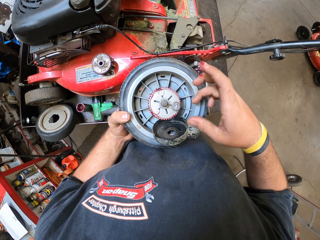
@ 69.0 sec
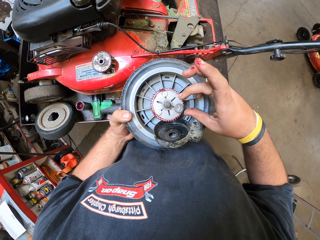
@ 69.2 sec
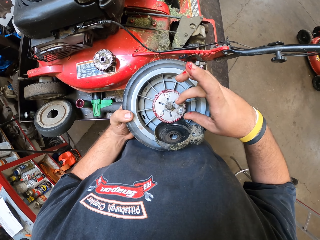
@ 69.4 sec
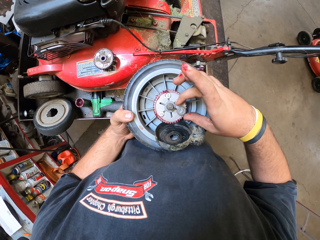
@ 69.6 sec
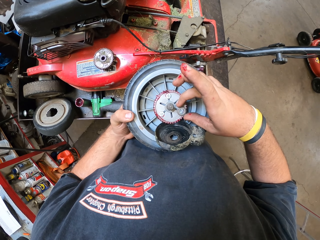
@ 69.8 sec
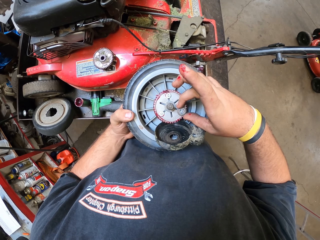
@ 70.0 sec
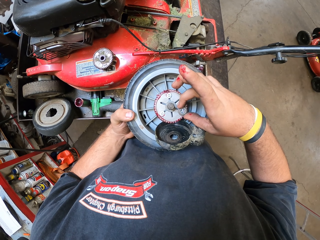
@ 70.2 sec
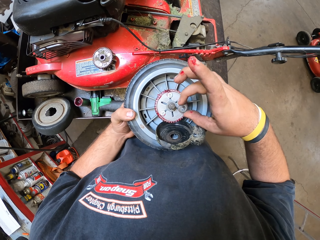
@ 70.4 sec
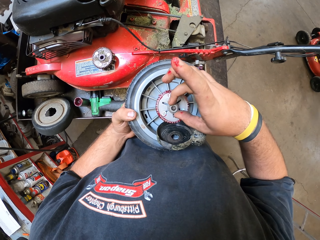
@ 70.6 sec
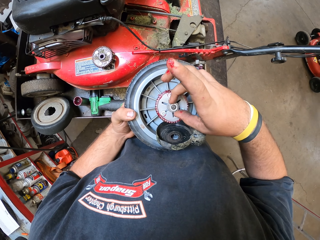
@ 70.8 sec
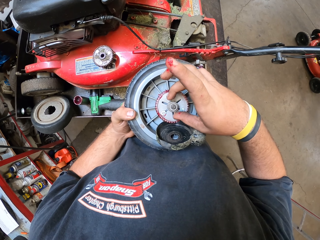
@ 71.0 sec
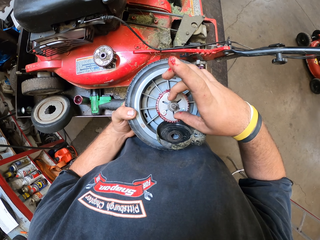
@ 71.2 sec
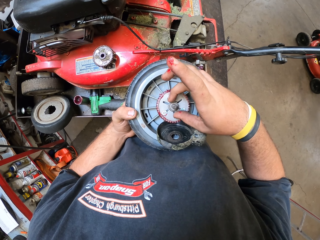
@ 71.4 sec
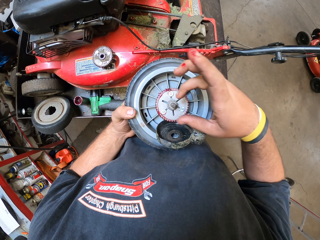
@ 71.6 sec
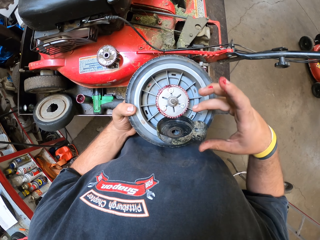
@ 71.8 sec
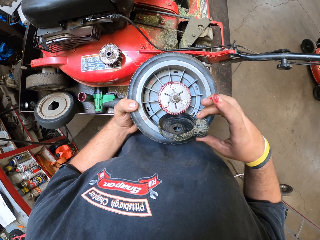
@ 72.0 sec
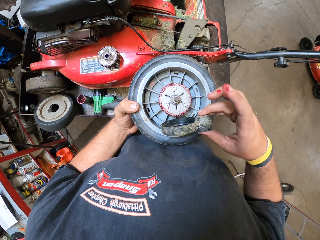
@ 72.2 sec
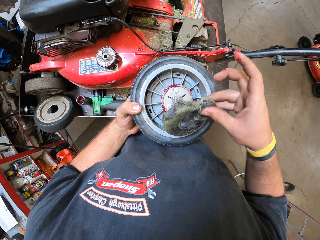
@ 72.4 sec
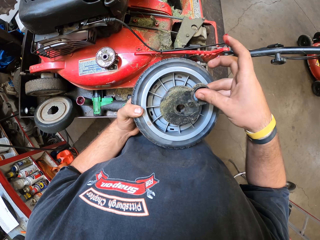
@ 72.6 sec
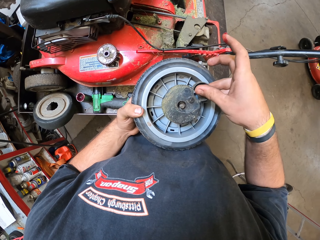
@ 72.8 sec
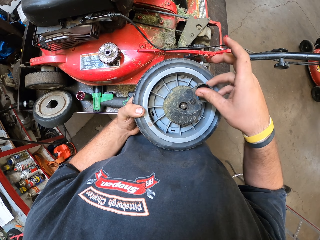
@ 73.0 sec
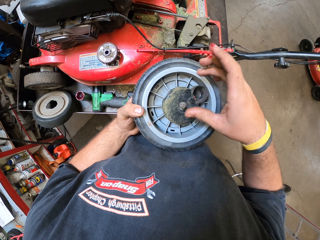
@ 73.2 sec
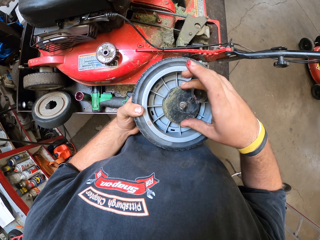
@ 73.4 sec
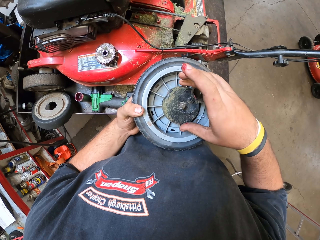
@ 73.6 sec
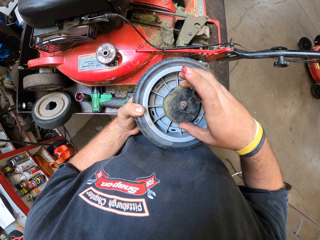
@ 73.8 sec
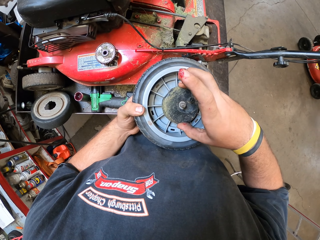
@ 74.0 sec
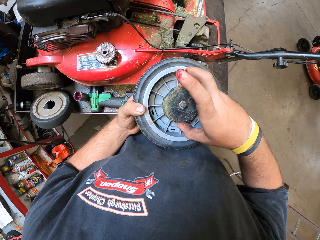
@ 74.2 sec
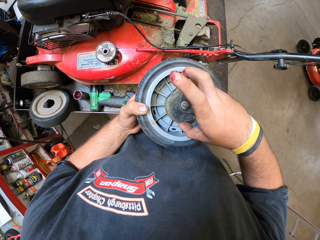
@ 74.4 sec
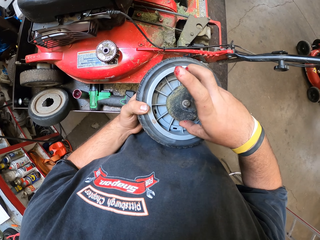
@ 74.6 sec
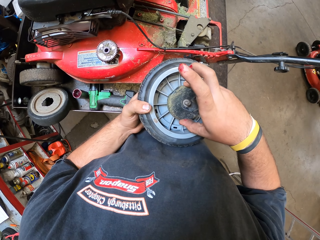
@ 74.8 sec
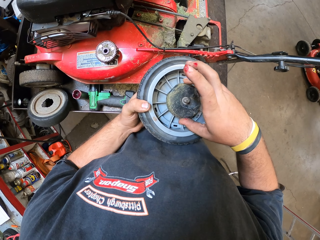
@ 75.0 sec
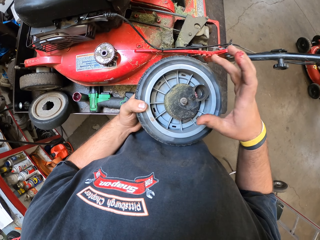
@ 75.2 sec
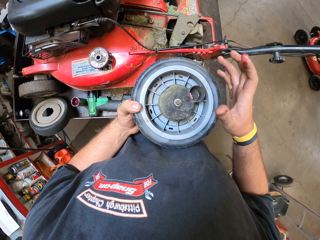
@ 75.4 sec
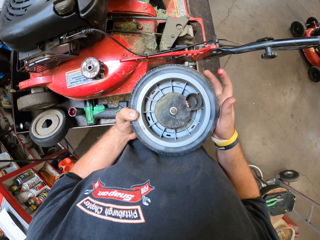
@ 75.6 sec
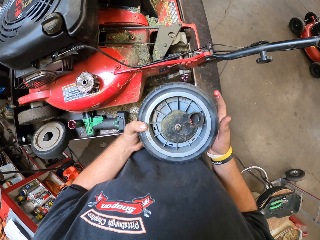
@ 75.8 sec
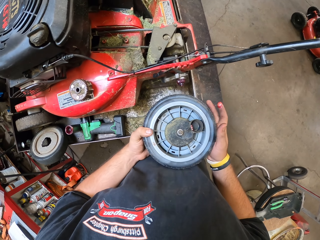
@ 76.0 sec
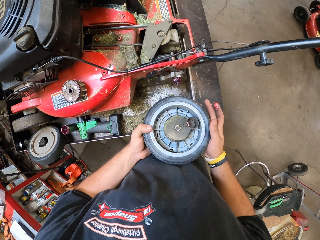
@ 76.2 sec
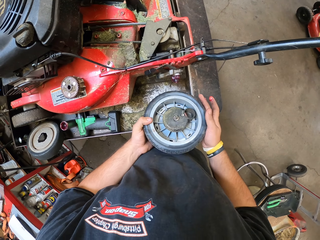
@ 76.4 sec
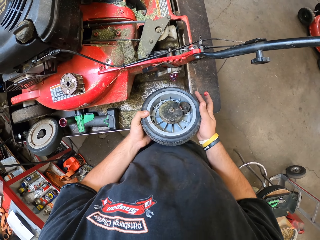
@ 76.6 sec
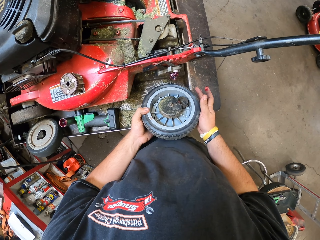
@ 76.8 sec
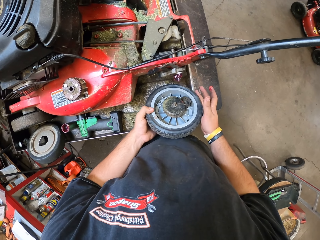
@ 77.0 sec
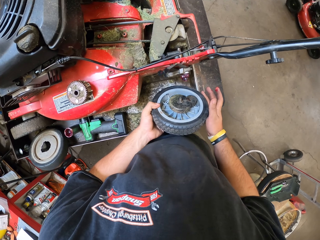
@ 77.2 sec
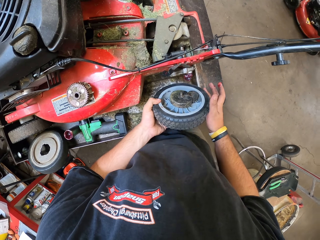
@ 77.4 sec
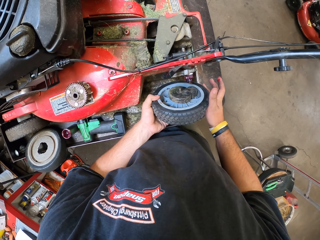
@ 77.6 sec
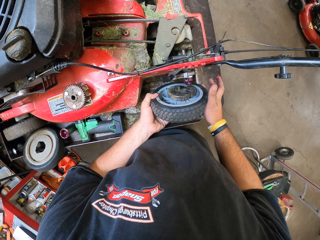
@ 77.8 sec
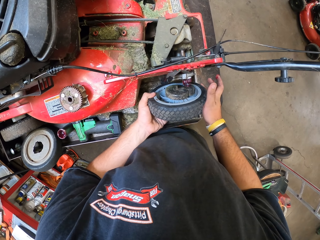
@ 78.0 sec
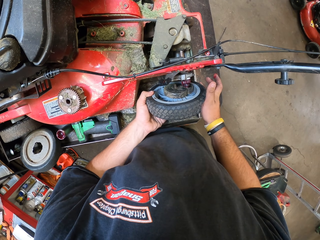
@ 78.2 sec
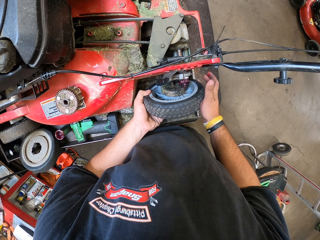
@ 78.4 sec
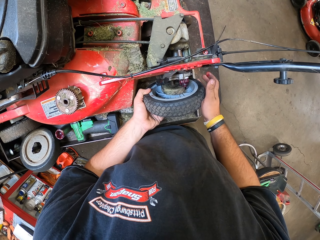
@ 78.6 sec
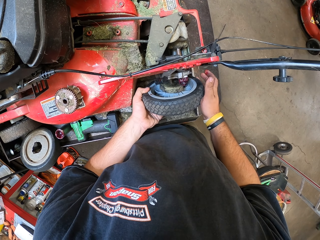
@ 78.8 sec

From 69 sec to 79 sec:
The camera wearer picks up the nut. They insert the nuts. They pick up the wheel cover. They cover the wheel. They are fixing the tire bolts. They drop the tire.

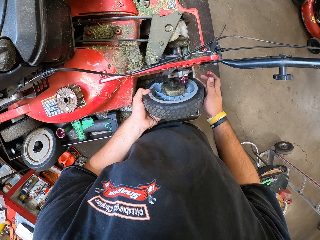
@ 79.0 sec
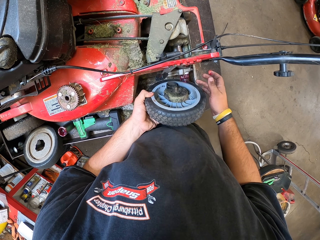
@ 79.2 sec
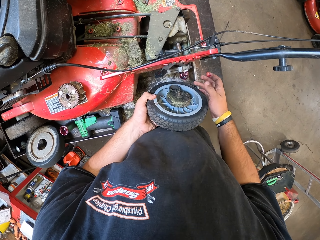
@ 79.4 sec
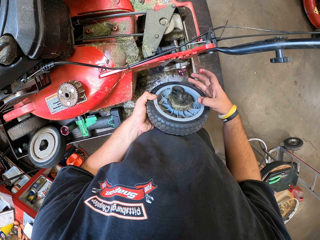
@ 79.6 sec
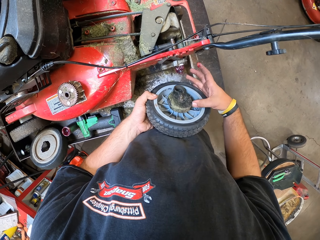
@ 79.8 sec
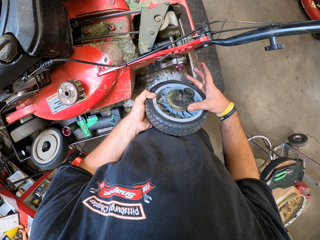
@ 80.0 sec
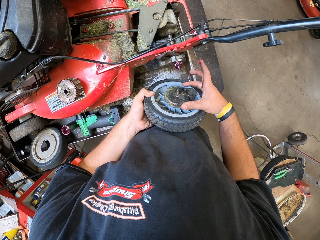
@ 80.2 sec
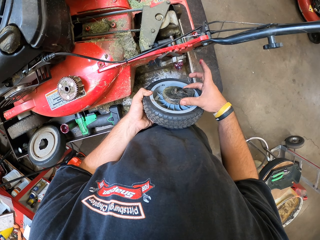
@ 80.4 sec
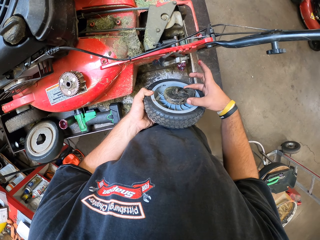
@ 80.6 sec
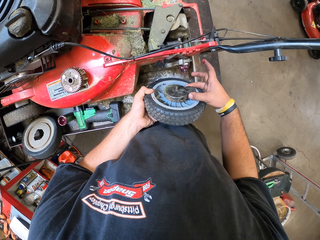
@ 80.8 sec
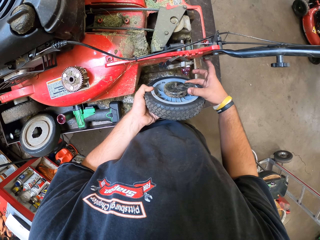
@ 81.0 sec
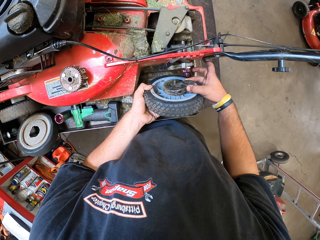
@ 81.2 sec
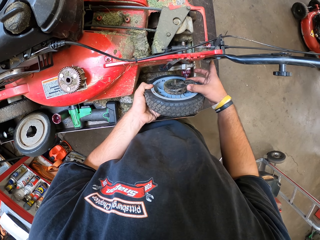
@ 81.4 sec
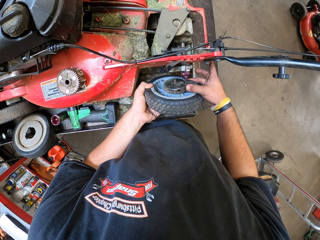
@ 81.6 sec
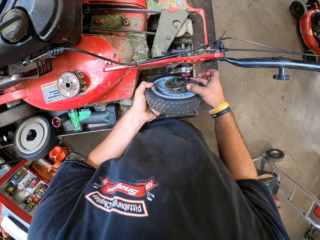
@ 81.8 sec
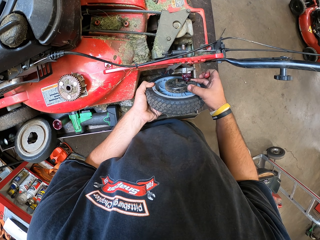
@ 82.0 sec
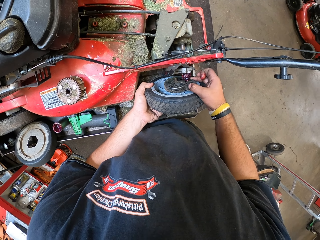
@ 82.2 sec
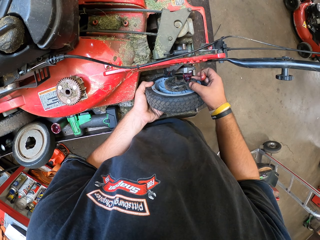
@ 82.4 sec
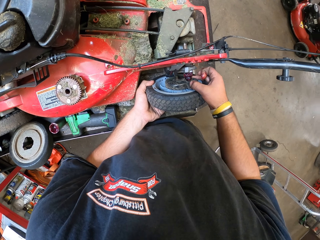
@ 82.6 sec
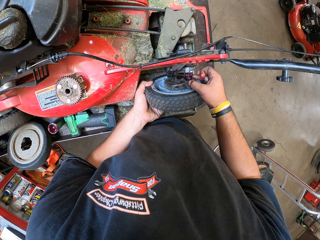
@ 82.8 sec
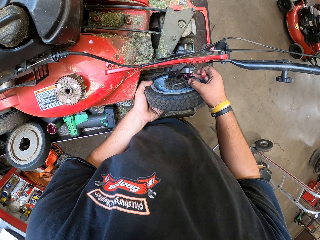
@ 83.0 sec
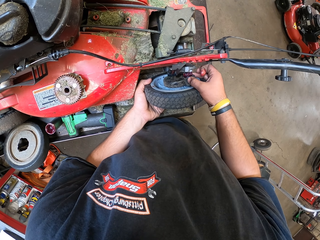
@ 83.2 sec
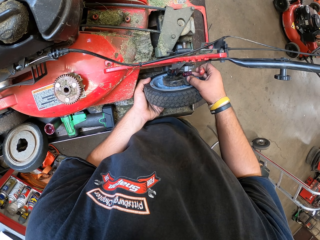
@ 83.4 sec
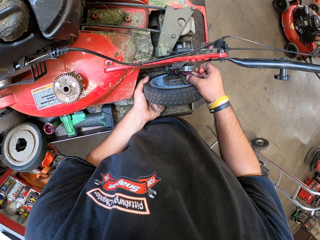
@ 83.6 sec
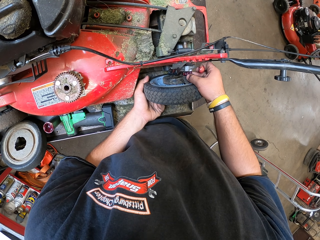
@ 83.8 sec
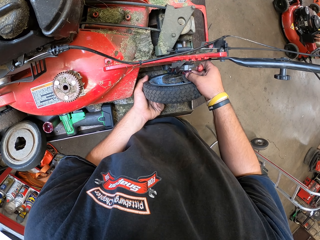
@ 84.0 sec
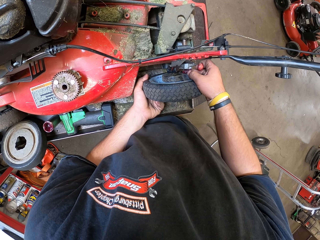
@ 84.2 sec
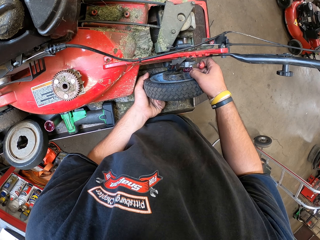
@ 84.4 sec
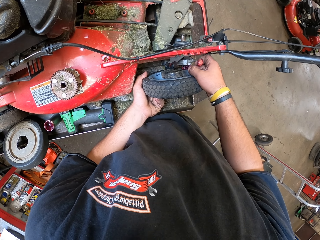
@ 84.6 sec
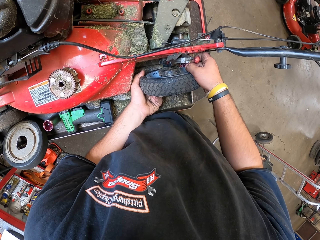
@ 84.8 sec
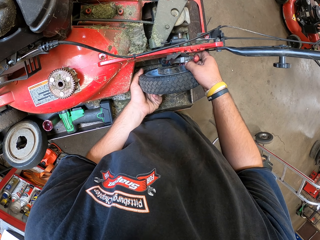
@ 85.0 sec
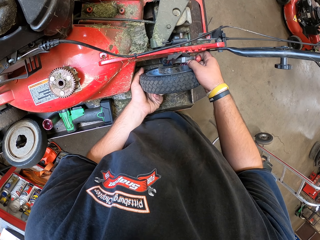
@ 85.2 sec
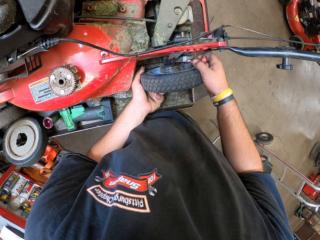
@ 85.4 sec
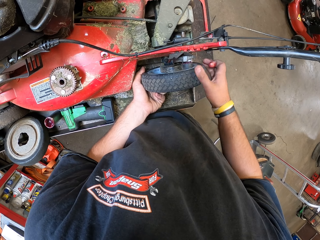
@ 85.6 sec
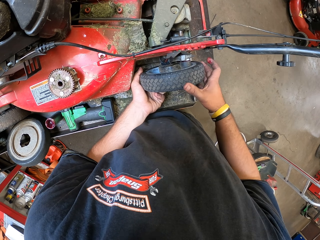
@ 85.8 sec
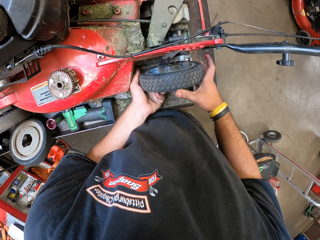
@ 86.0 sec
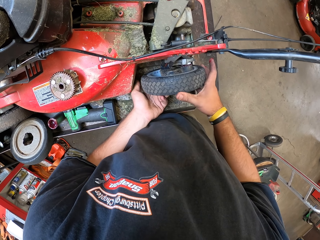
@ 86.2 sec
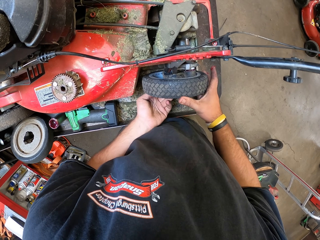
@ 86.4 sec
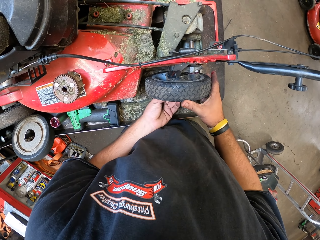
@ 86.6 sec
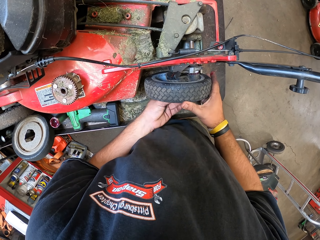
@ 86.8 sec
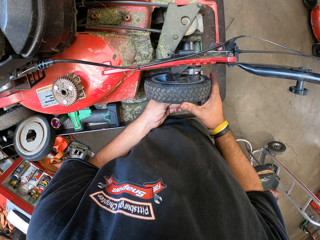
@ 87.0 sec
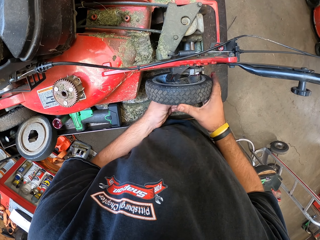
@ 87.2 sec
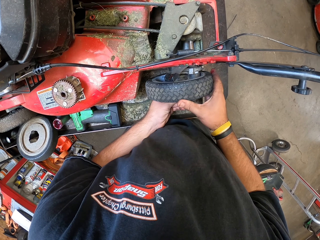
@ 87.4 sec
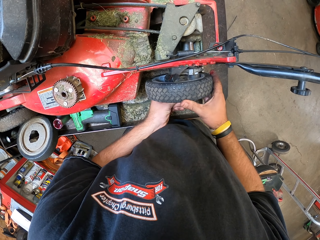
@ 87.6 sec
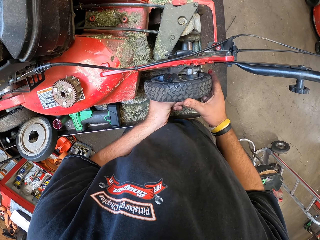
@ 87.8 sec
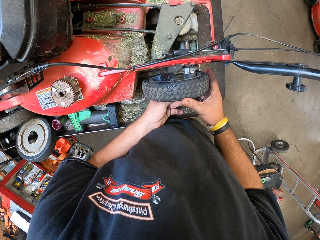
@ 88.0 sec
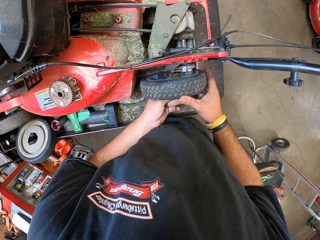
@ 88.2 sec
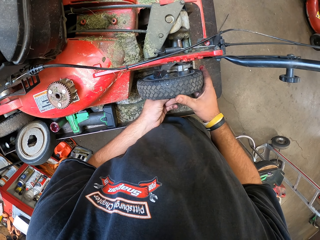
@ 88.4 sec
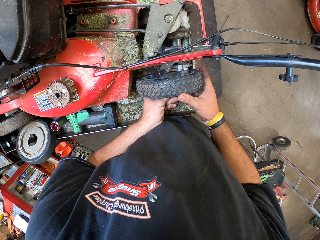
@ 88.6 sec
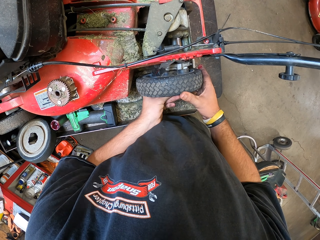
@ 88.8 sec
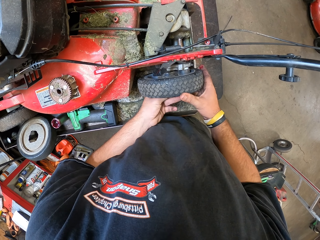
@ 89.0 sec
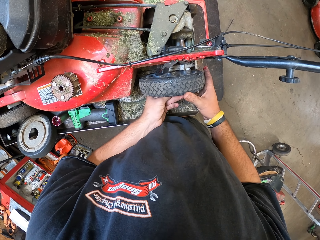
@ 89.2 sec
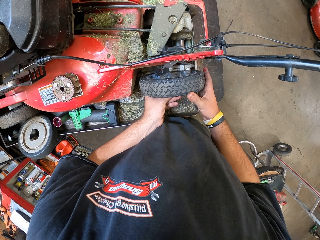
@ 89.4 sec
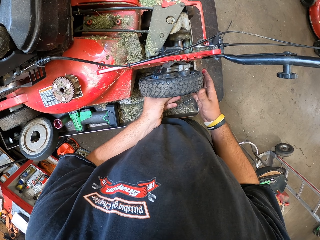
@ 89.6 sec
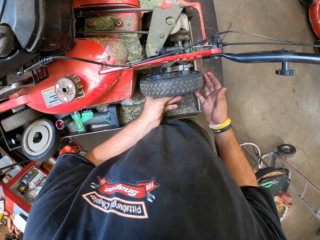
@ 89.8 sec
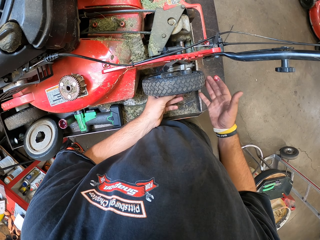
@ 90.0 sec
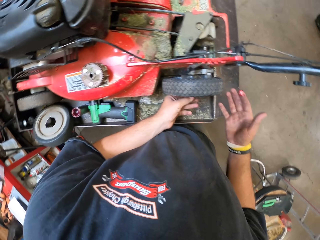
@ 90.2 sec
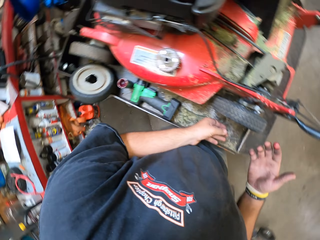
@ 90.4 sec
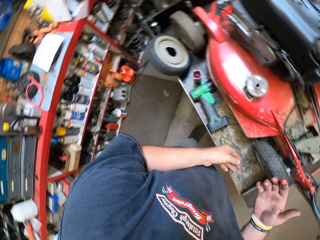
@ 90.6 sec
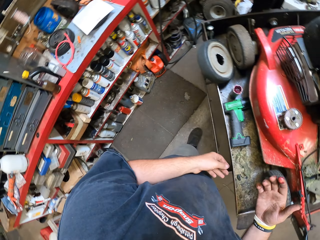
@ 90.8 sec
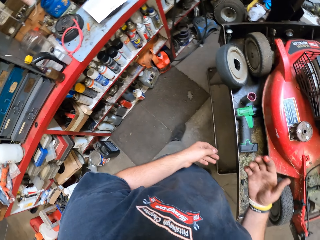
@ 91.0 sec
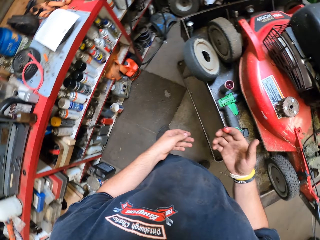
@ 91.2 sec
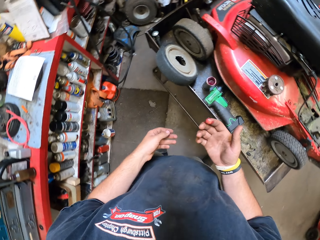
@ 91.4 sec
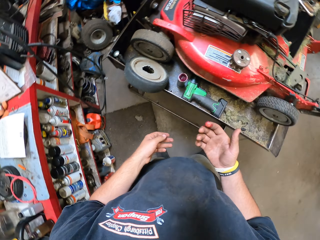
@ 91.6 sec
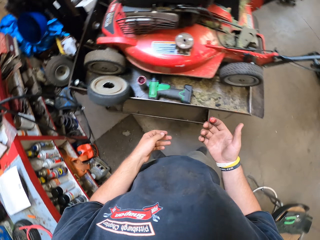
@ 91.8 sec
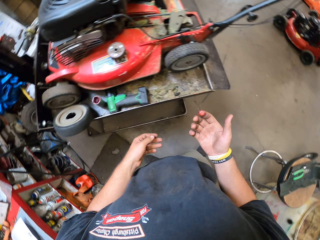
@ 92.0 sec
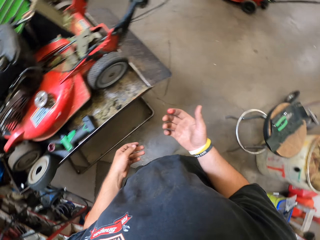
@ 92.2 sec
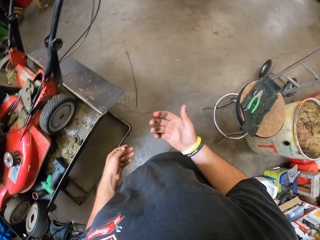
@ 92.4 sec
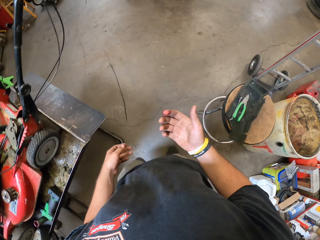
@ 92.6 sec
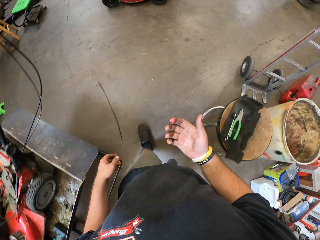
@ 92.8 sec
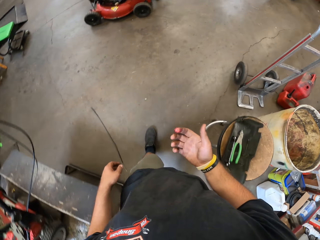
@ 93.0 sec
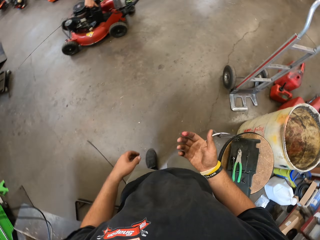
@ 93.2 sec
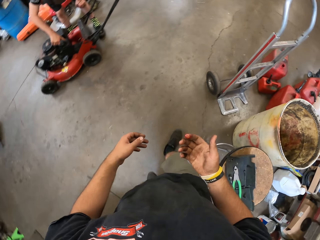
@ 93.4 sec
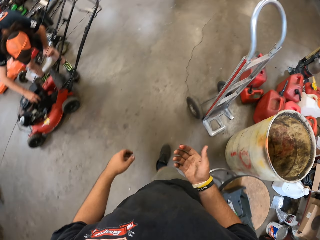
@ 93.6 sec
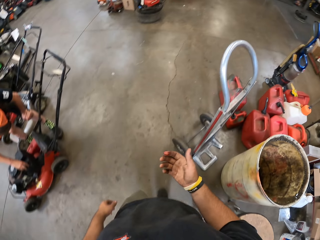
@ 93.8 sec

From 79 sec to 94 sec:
The camera wearer tightens the cover. They are fixing the tire. They walk around.
